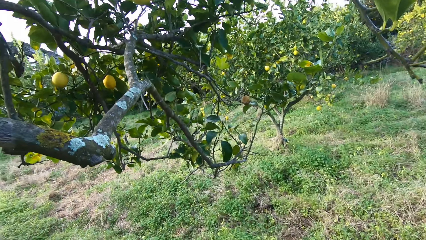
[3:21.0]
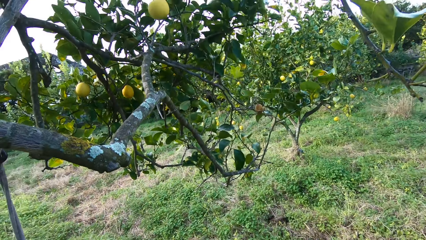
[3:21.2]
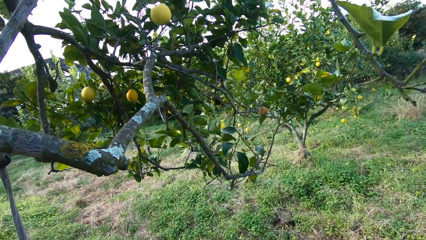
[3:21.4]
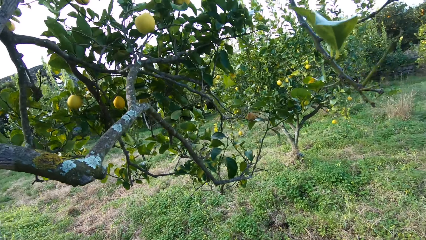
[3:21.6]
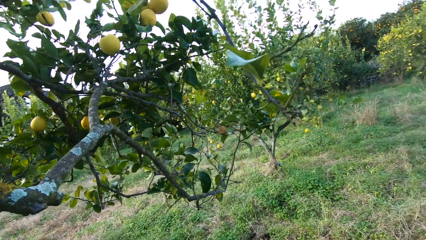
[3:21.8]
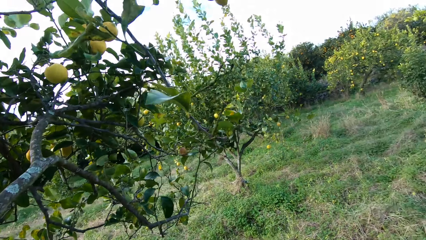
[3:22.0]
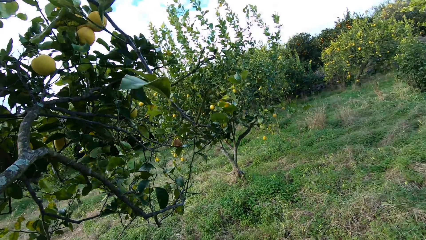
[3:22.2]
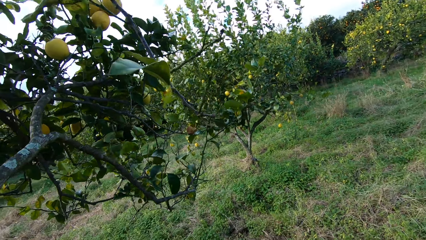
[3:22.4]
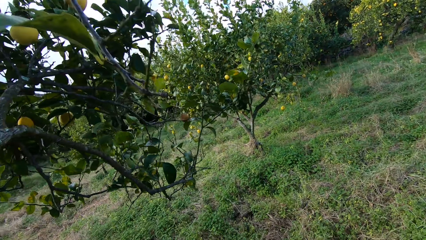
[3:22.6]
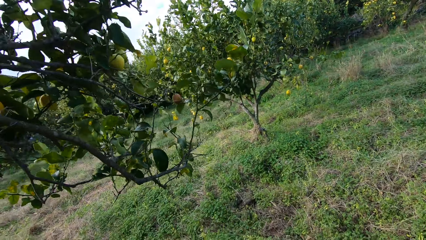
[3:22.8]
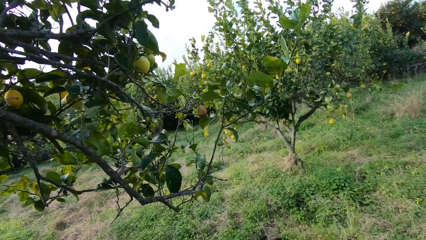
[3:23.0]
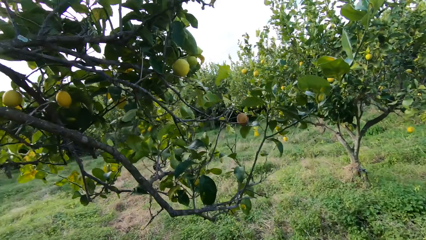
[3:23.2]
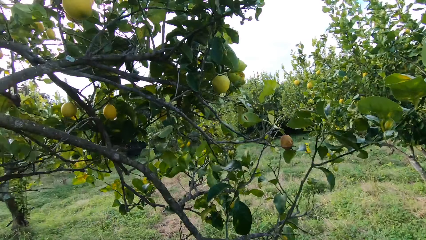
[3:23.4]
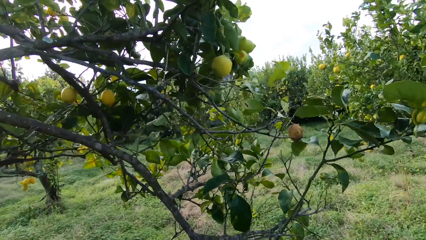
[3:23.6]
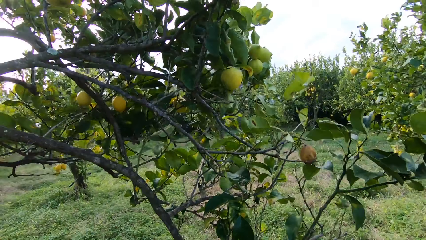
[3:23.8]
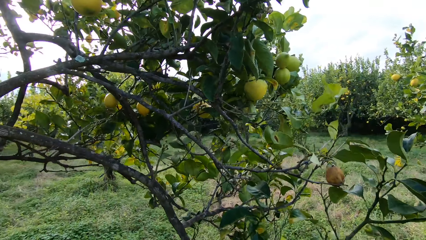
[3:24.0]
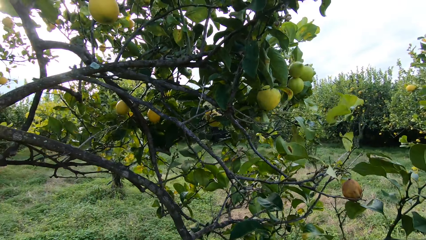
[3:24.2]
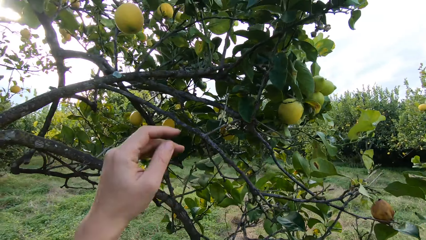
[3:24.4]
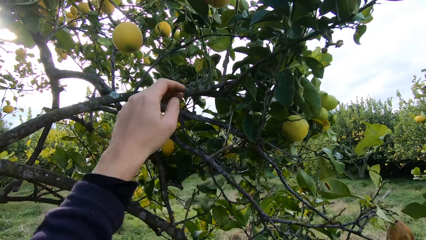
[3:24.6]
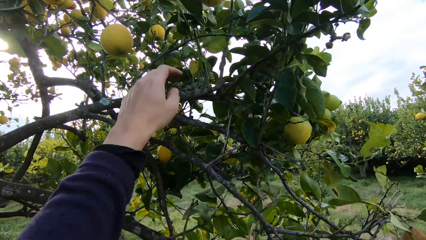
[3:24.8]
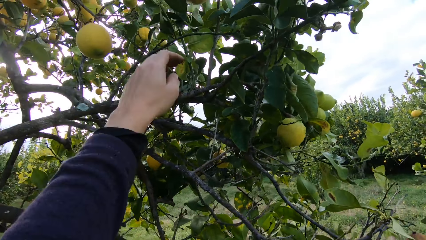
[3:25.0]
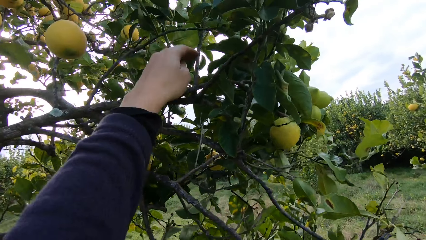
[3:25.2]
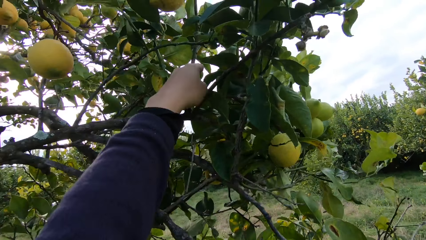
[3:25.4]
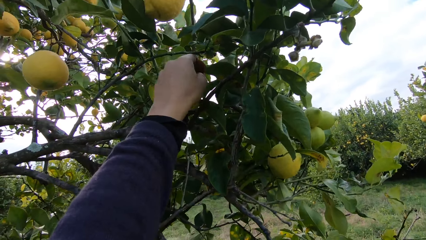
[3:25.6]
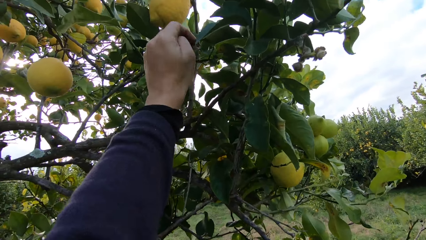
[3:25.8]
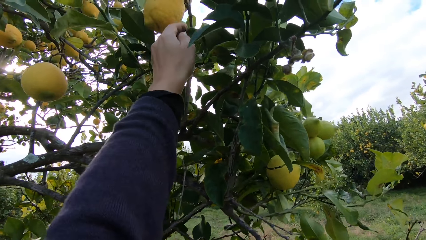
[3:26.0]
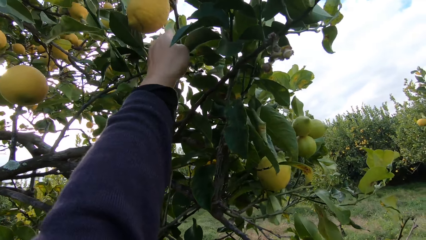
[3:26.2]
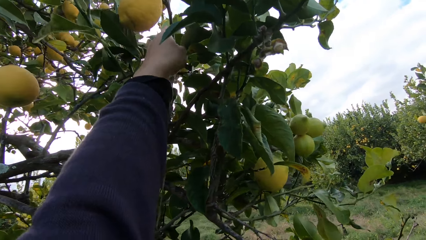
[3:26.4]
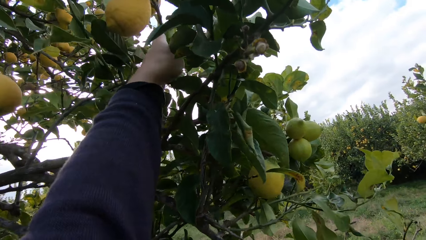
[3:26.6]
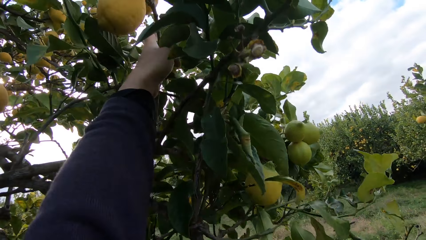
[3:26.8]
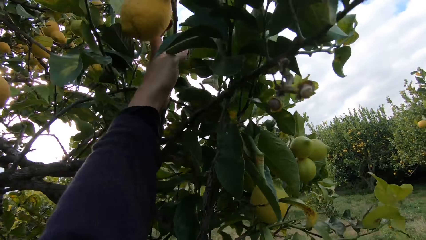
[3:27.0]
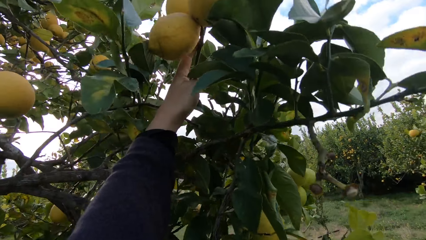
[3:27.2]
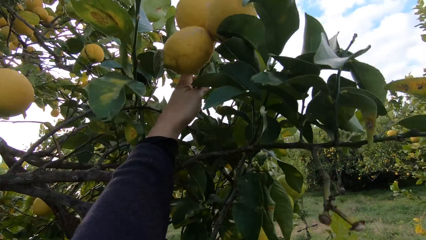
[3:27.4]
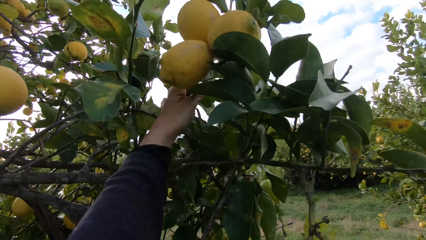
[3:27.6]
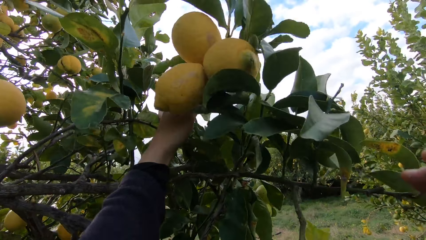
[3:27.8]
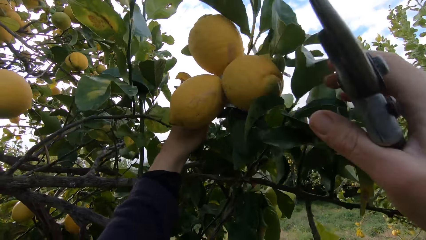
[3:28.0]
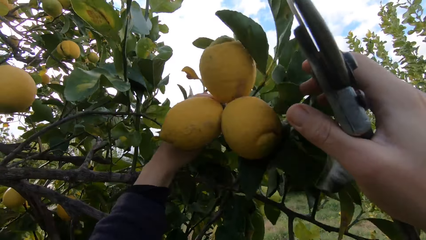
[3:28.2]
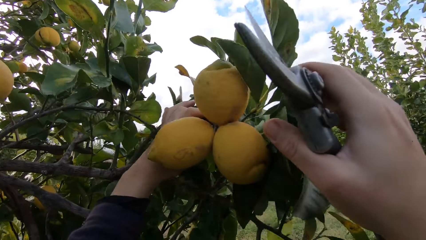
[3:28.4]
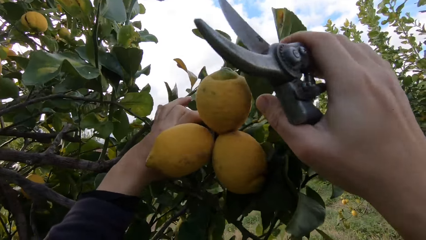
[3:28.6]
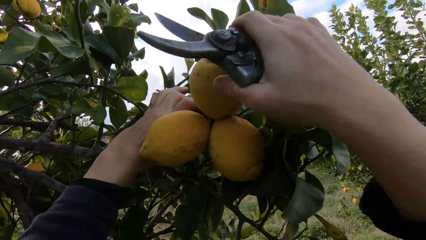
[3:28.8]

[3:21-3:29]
The camera wearer walks close towards the lemon tree. They hold a branch of the lemon tree.

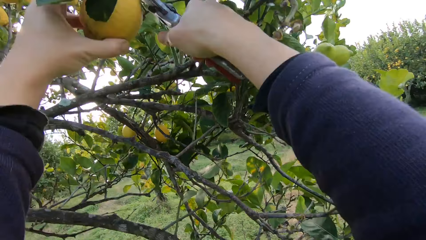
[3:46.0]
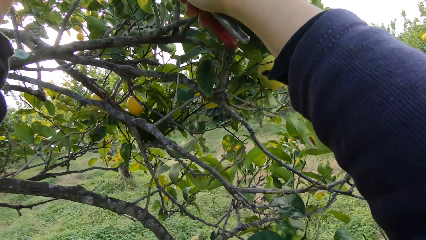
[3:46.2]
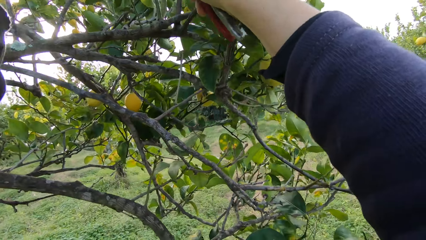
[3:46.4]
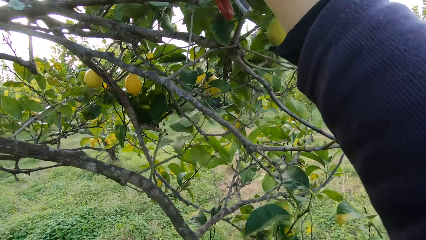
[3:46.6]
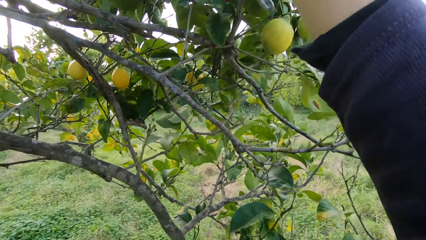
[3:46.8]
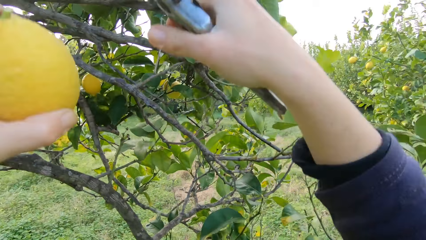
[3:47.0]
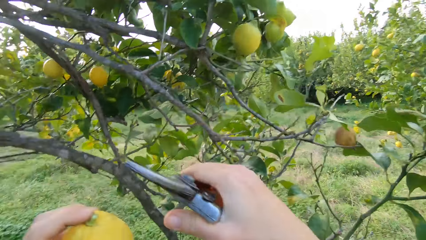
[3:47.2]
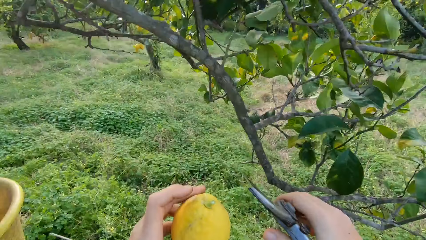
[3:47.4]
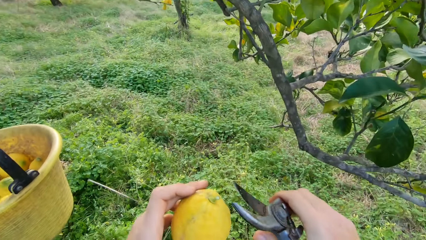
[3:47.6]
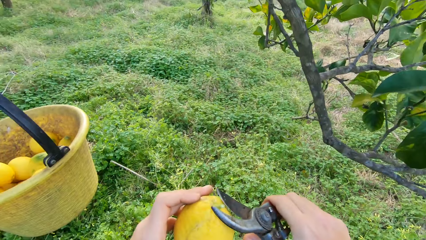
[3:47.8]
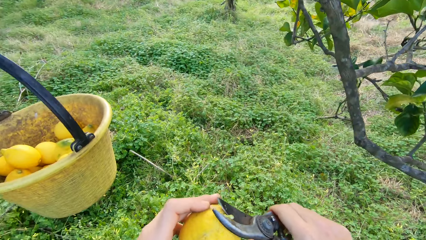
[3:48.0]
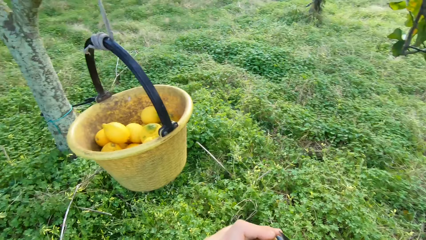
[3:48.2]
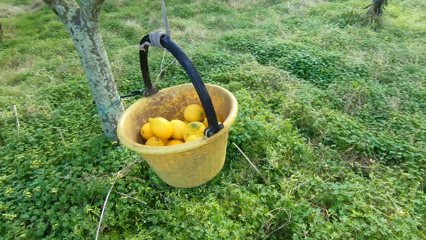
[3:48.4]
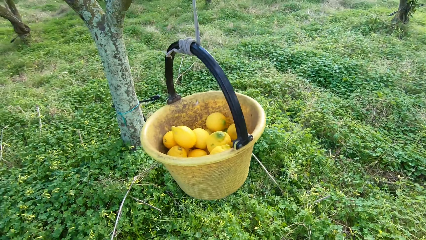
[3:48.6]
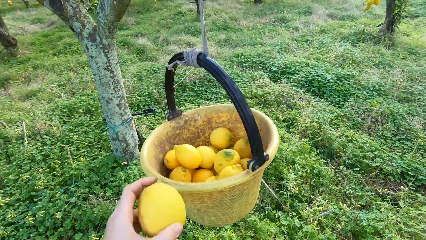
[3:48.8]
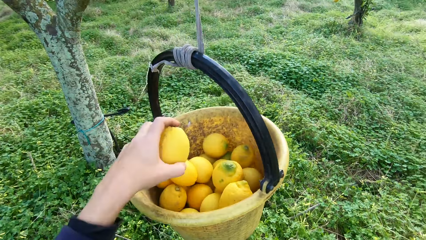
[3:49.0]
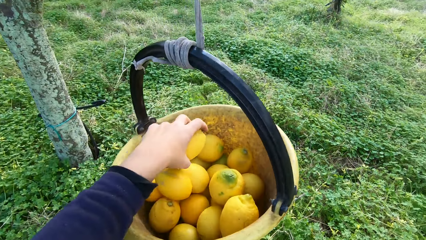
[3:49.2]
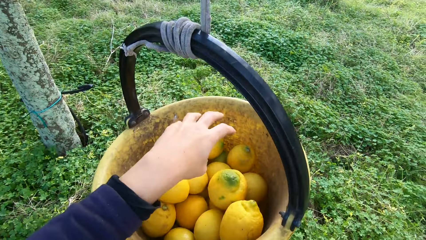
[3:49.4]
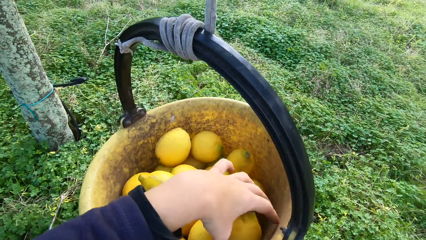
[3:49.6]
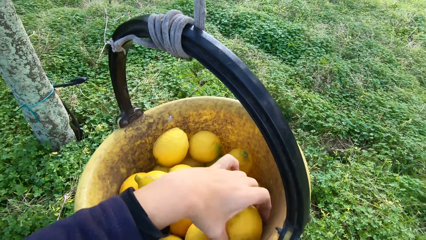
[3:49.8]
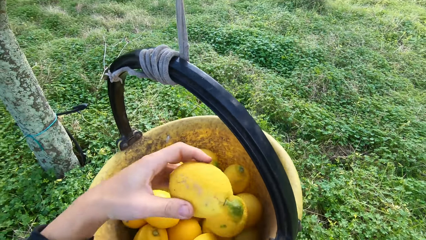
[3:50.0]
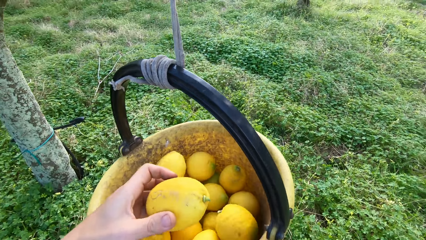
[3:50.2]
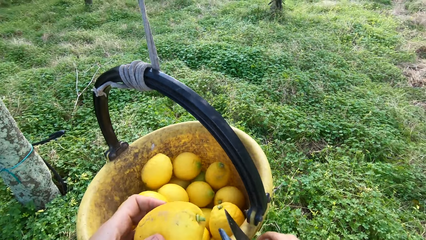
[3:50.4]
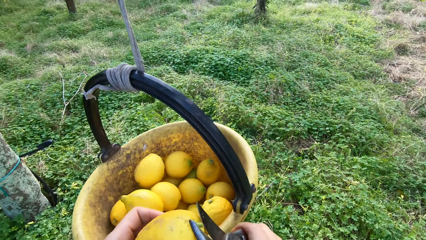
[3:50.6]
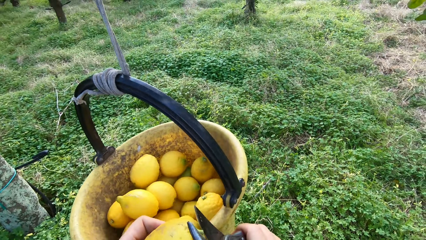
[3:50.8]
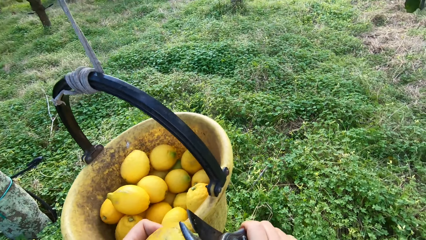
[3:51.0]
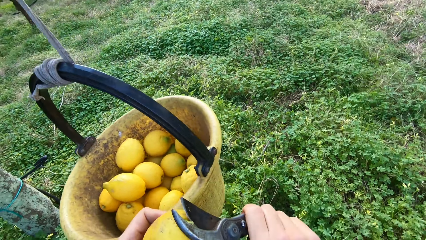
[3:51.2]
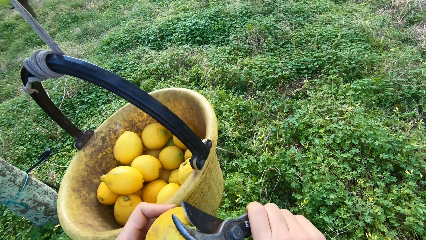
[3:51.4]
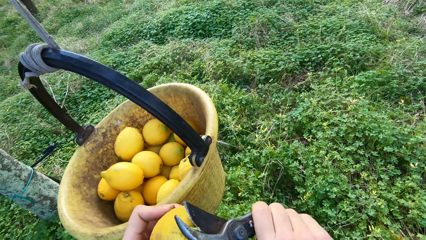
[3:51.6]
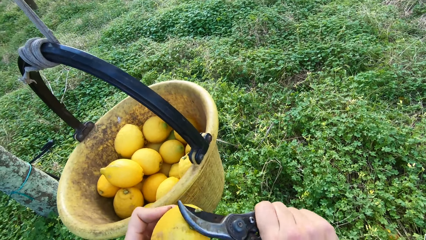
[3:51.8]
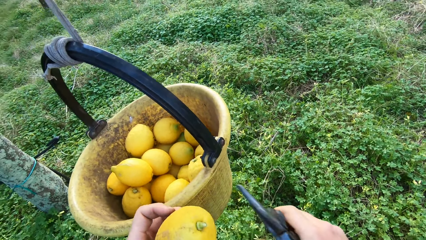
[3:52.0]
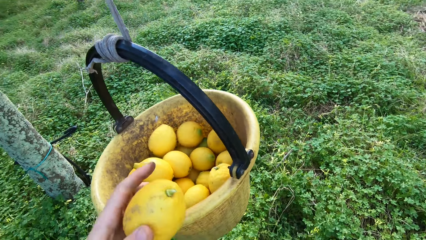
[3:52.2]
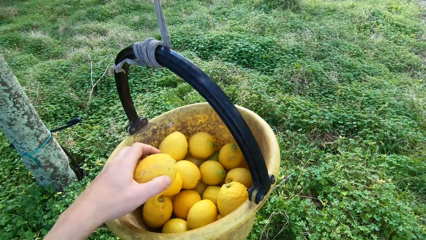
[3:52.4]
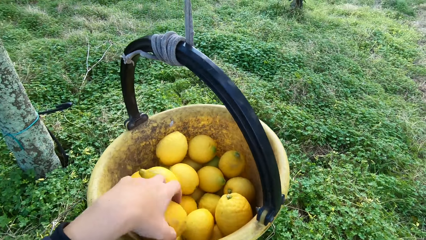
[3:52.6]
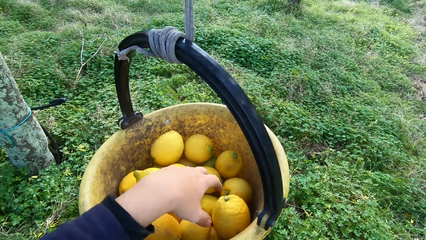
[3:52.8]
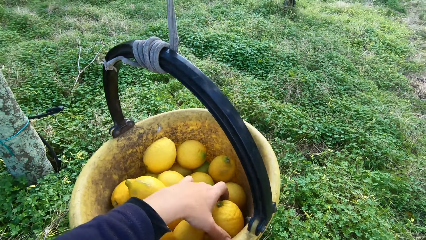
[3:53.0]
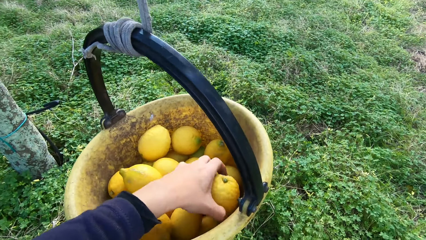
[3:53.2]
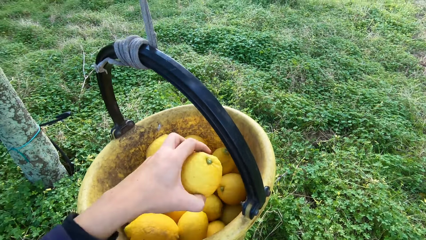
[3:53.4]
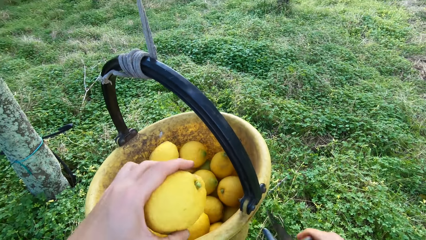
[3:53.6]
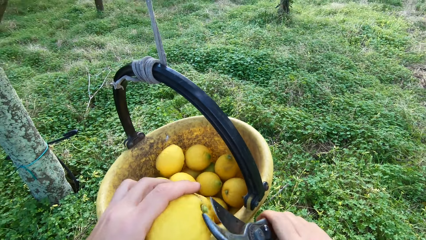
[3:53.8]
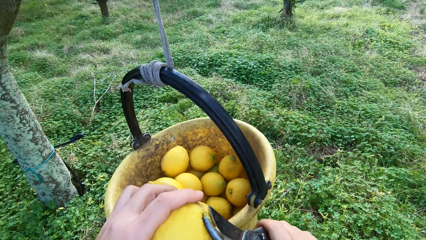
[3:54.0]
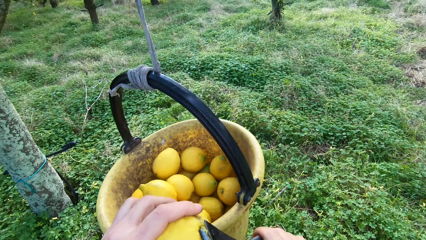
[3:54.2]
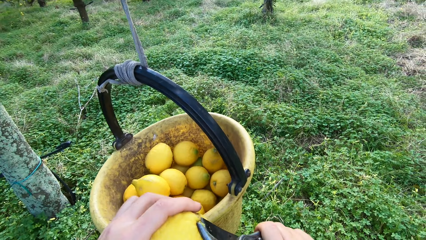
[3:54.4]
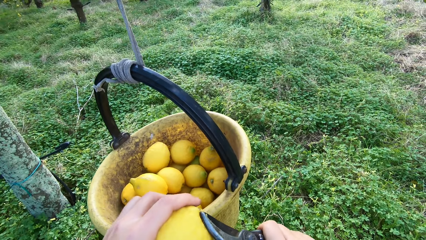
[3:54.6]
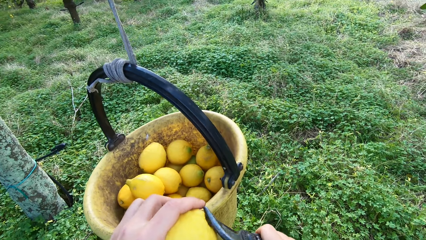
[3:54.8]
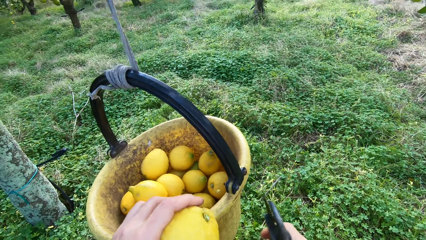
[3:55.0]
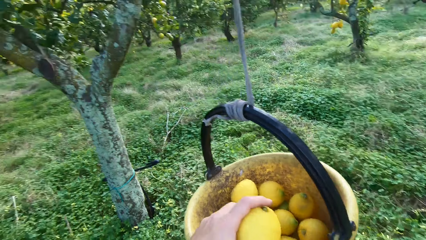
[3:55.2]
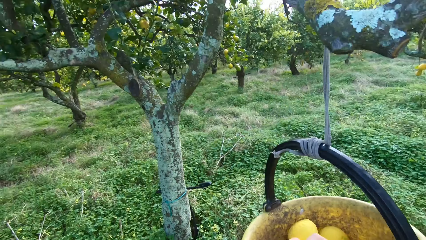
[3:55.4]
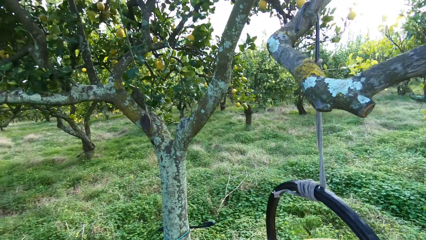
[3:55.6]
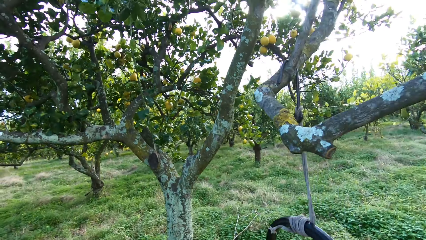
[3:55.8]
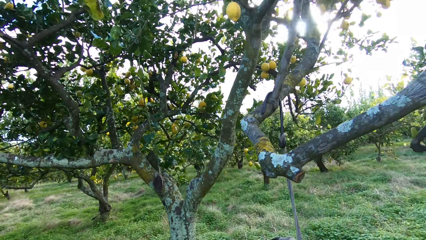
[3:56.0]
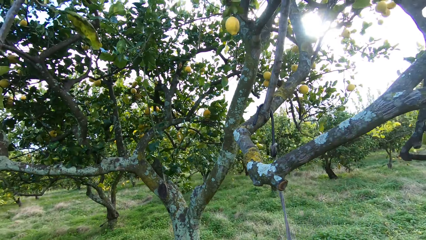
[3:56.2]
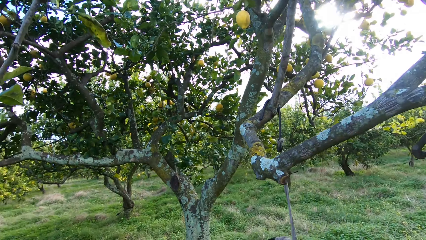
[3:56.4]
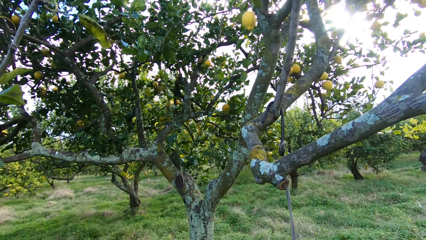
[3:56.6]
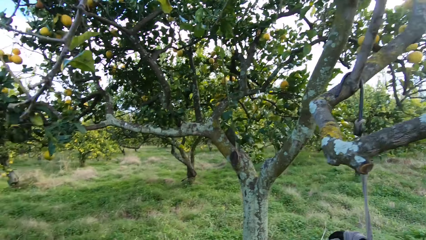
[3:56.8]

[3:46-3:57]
The camera wearer plucks another lemon from the tree with the plier. He cuts off the stalk of the lemon in his hands with pruning shears. He throws the lemon into the harvesting bucket. He picks up a lemon from the bucket with his left hand. He cuts off the stalk of the lemon in his hands with the pruning shears. He throws the lemon into the bucket. He picks up another lemon from the bucket with his left hand. He cuts off the stalk of the lemon in his hands with the pruning shears.
